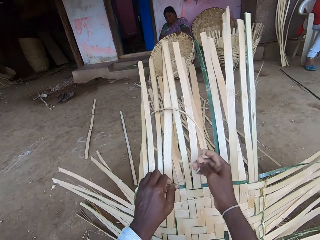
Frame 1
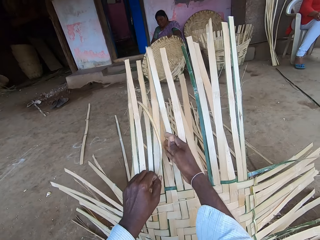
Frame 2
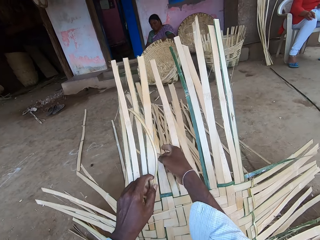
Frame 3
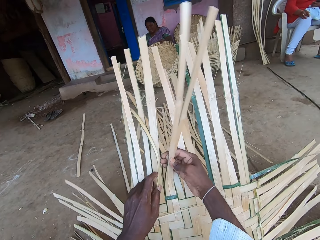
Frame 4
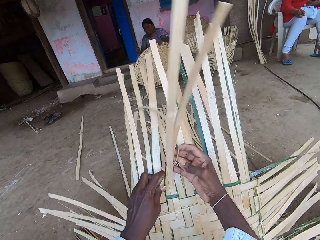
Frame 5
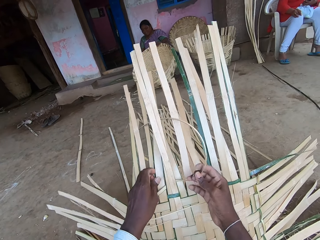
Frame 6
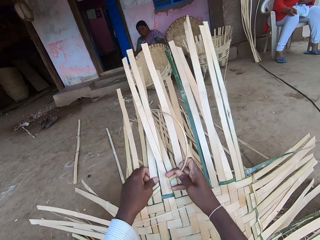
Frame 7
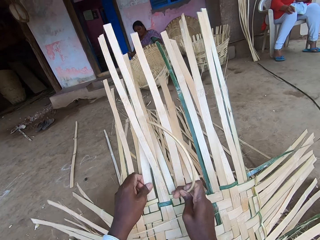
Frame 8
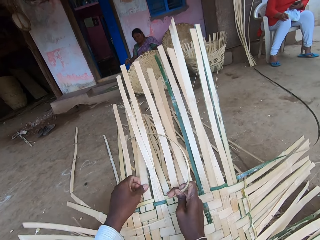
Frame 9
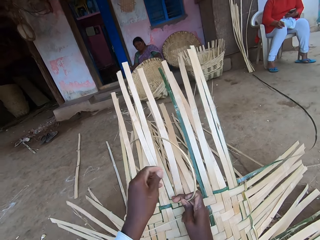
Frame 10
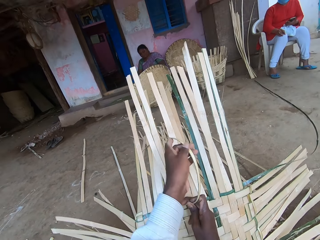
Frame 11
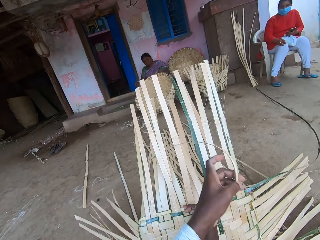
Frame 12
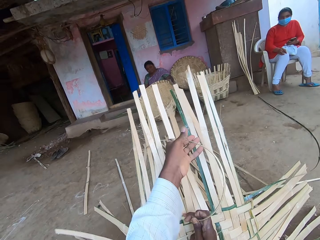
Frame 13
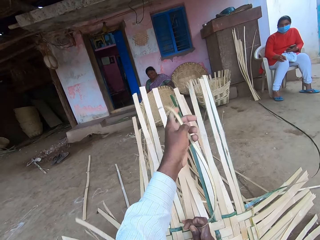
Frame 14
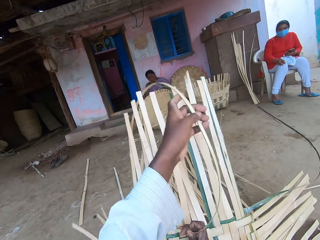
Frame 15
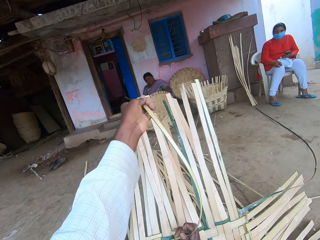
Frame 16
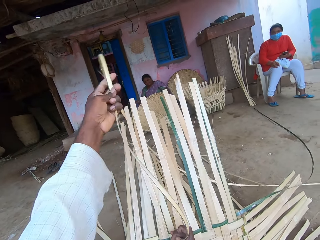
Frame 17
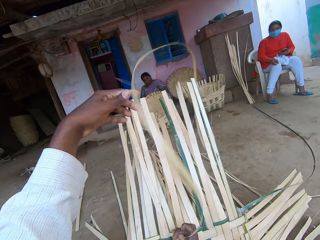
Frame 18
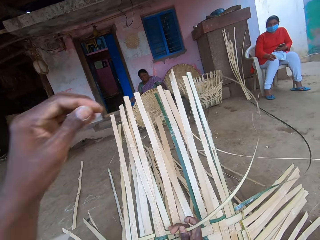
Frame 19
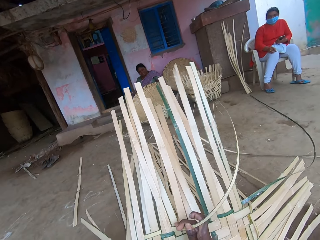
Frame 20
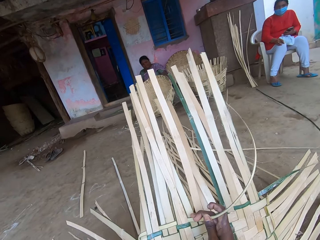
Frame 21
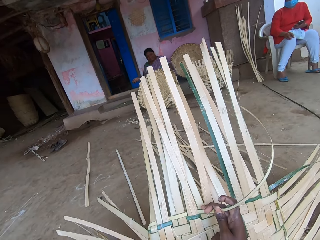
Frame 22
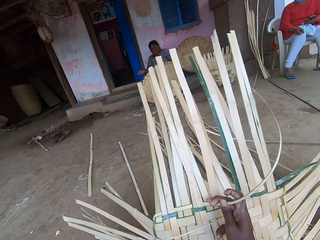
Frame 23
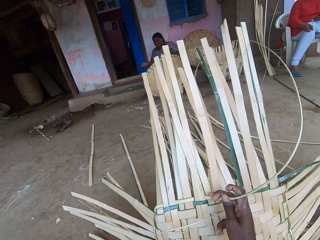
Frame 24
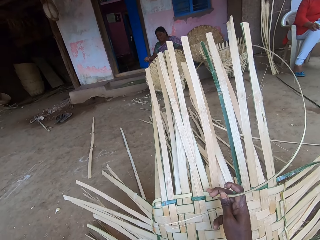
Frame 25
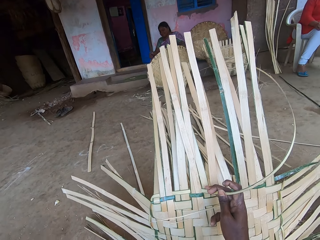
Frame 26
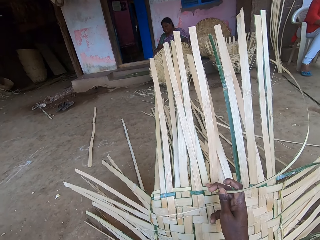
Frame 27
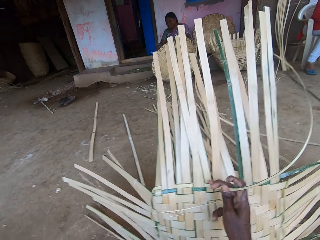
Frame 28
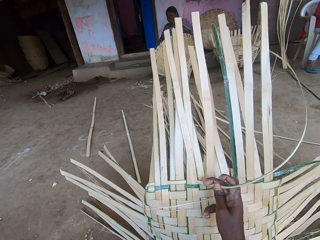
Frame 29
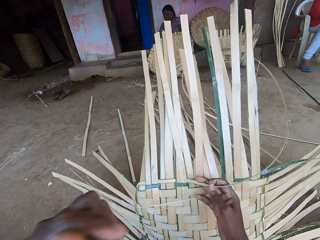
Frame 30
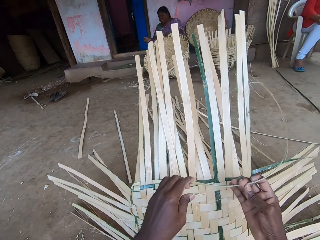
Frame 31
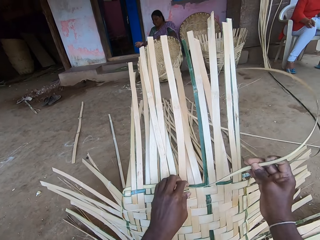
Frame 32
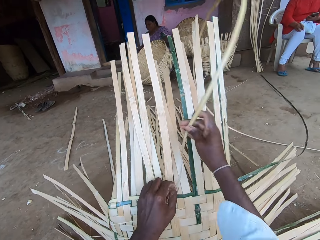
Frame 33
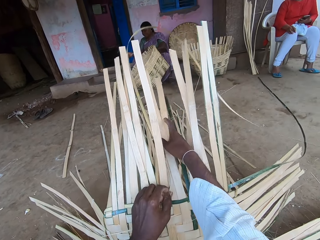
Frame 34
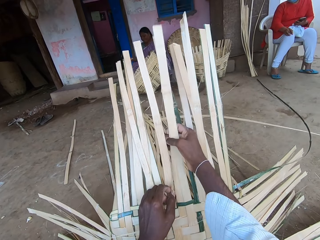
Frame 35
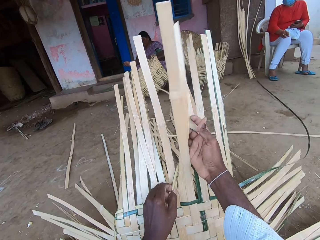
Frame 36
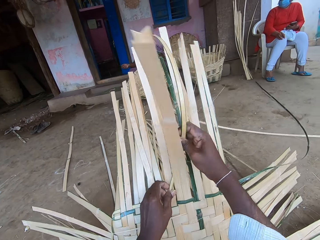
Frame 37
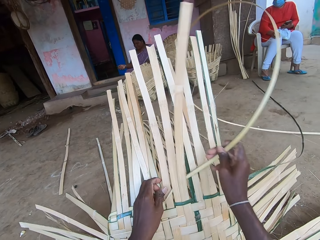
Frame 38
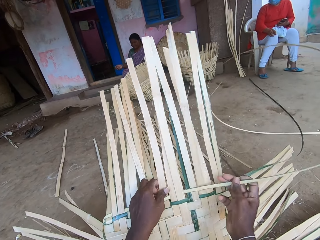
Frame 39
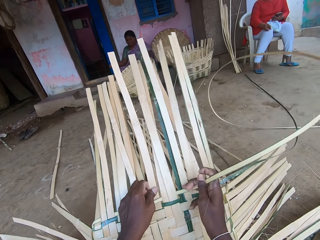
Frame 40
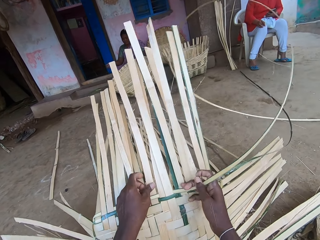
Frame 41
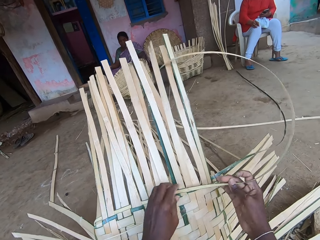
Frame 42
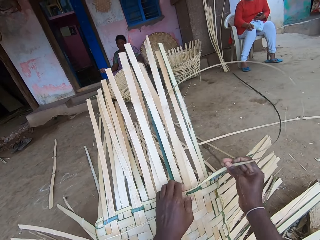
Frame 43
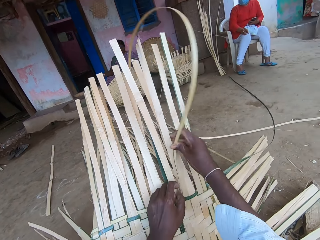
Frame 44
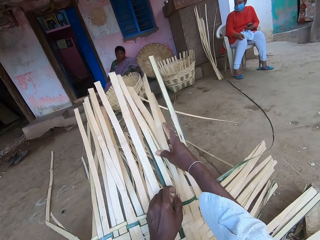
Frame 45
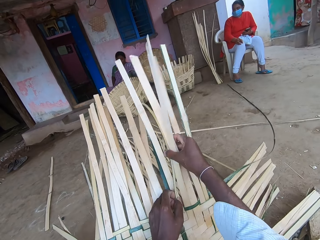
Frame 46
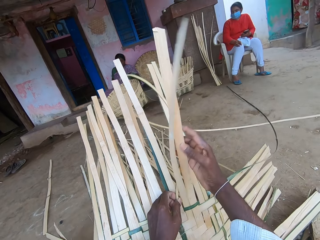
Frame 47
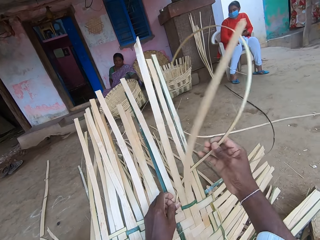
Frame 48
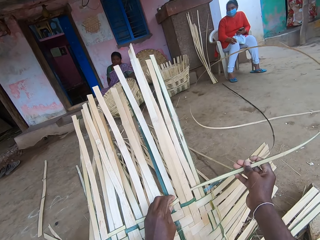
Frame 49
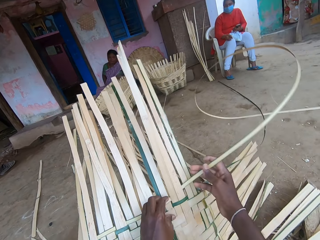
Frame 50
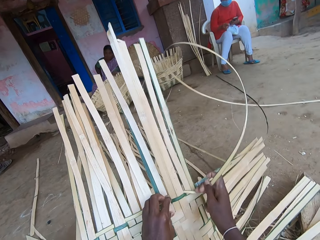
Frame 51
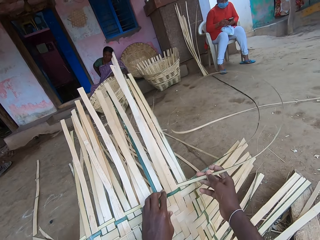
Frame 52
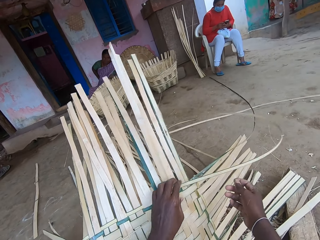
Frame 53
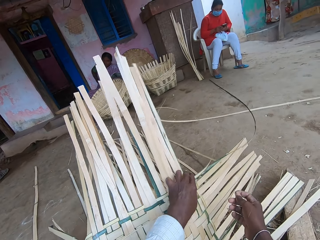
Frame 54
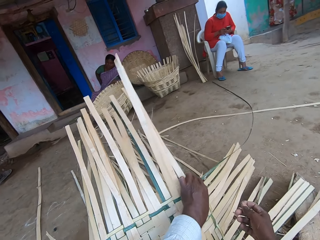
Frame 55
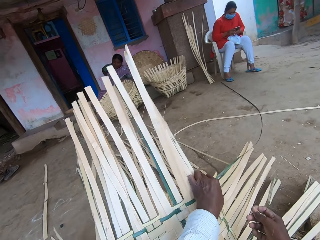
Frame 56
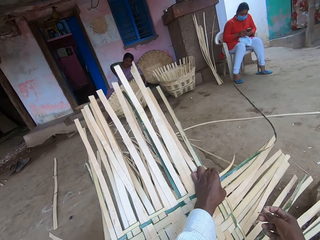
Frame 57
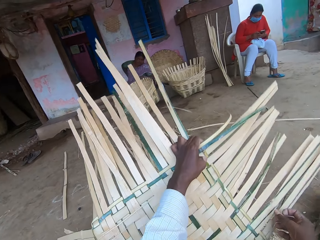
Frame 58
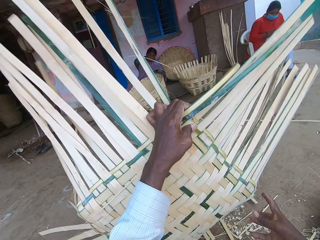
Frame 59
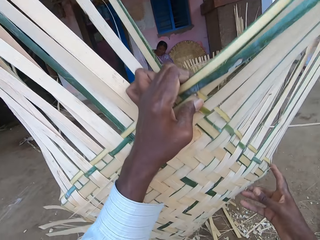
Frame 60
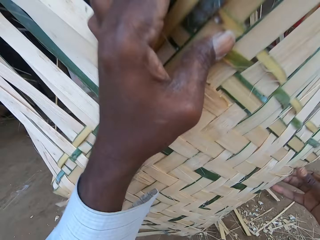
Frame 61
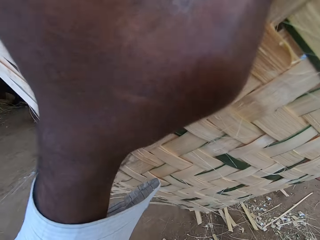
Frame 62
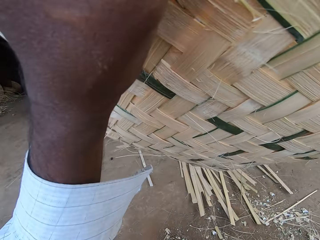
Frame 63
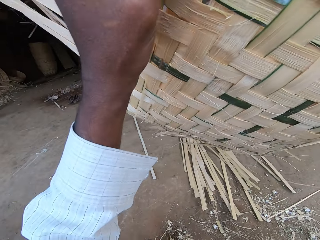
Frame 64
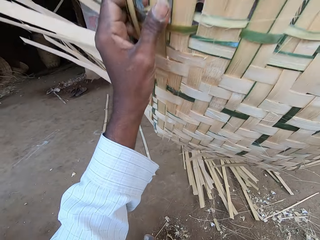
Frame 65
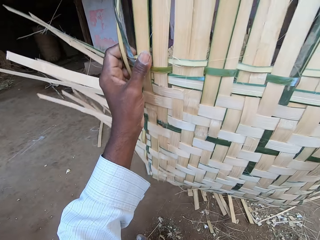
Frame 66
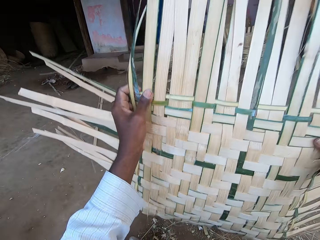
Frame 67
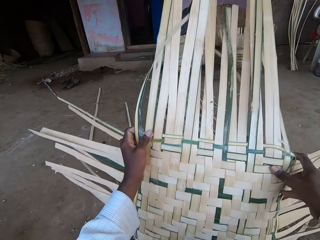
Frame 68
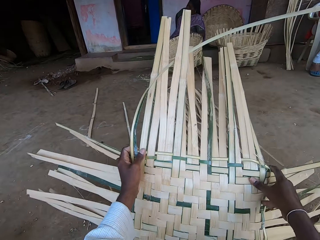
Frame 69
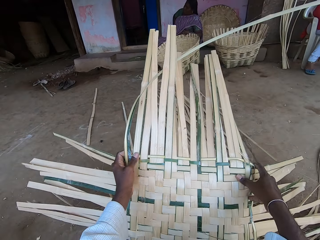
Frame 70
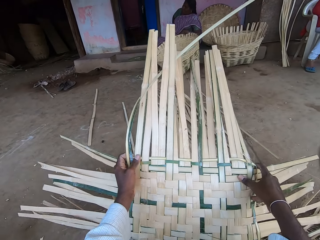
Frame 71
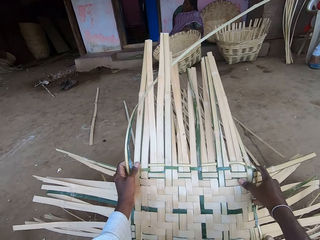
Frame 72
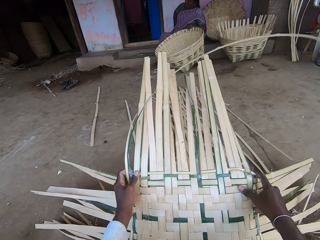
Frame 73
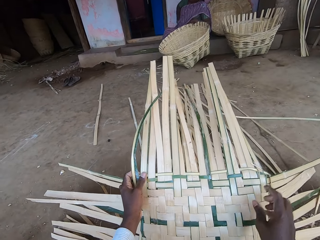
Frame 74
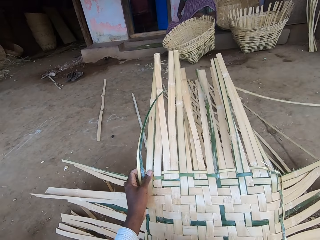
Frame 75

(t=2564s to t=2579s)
The camera wearer pulls the bamboo strips. He talks. He weaves the bamboo strips. He pulls the bamboo strips. He touches his face with his left hand. The woman moves the basket on the floor with her left hand. The camera wearer weaves the basket with the bamboo strip in his hands. He pulls the bamboo strips. He weaves the bamboo strips. The woman scratches her back with her right hand. Another woman operates the phone in her hands. The camera wearer pulls the bamboo strips. He picks up the basket from the floor with his hands. He looks at the basketry. He places the basket on the floor with his hands.

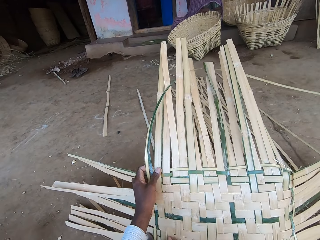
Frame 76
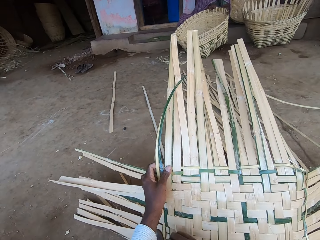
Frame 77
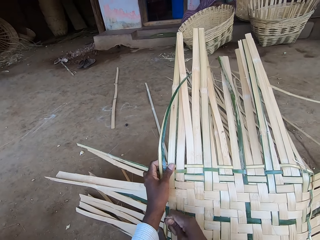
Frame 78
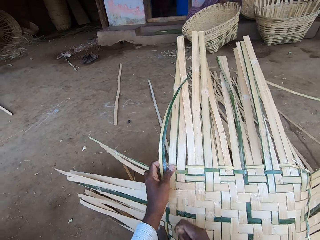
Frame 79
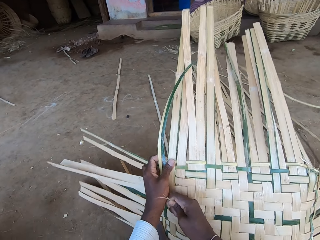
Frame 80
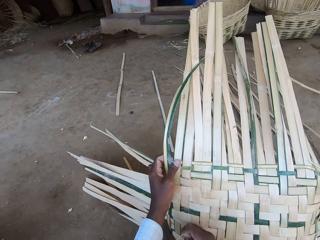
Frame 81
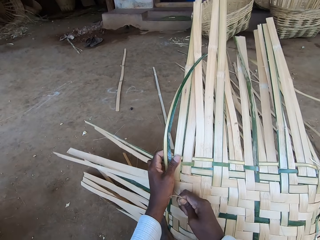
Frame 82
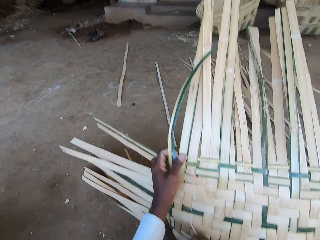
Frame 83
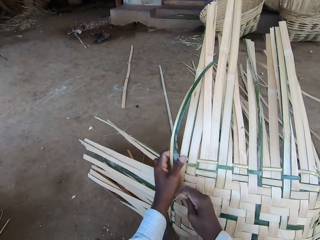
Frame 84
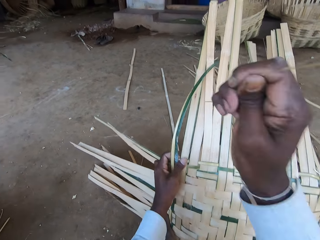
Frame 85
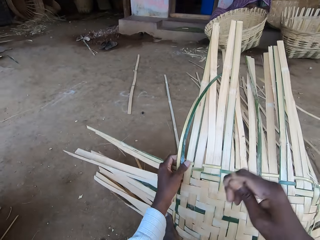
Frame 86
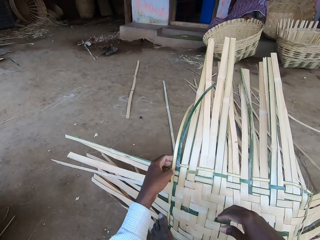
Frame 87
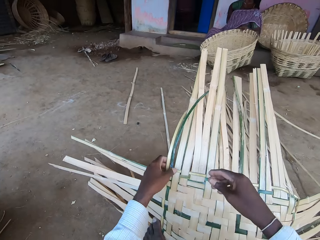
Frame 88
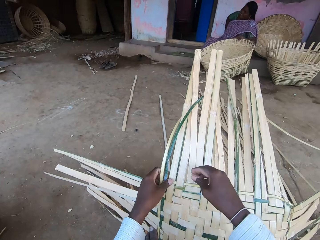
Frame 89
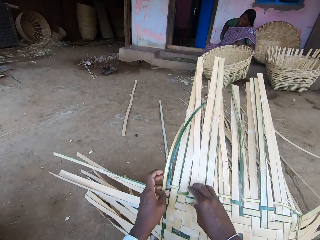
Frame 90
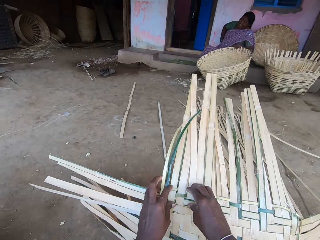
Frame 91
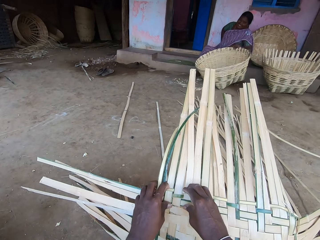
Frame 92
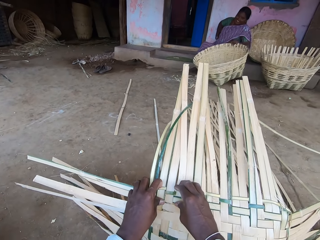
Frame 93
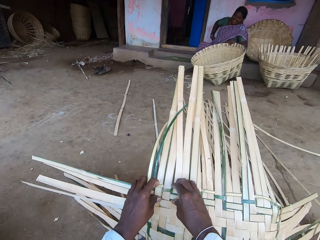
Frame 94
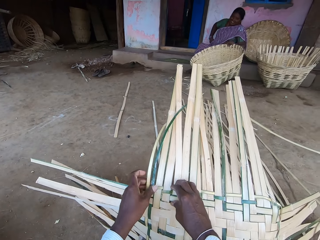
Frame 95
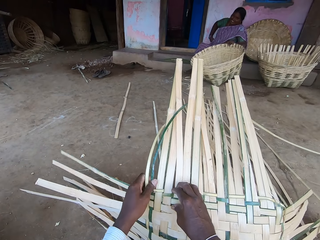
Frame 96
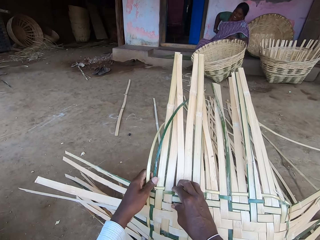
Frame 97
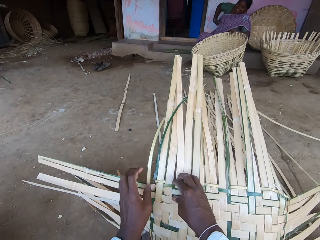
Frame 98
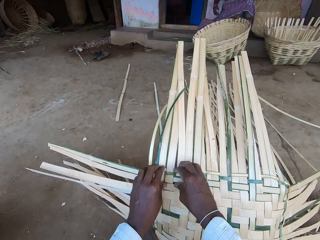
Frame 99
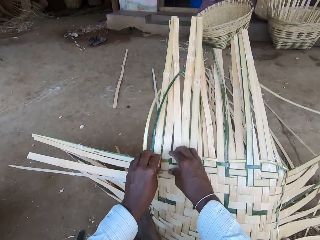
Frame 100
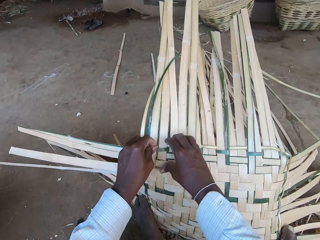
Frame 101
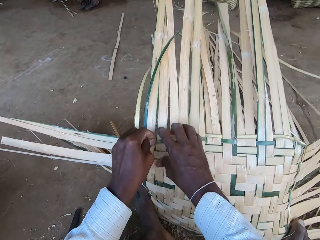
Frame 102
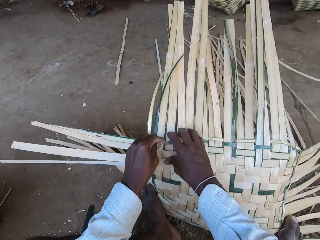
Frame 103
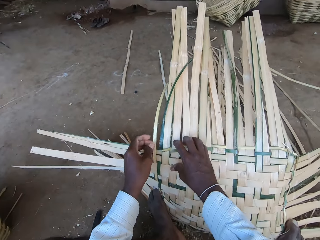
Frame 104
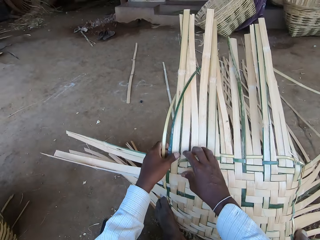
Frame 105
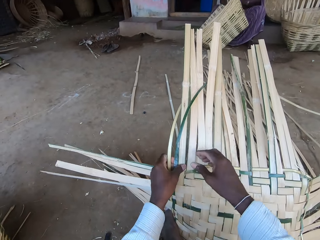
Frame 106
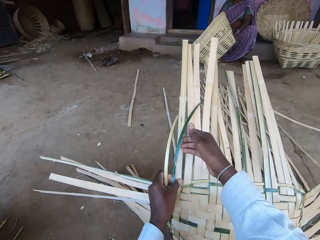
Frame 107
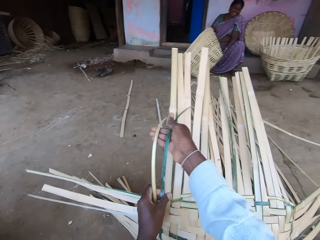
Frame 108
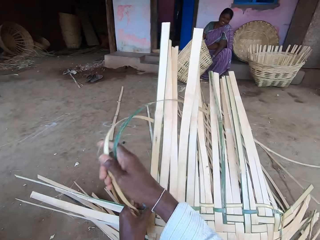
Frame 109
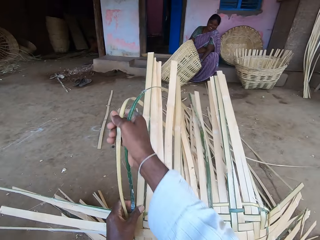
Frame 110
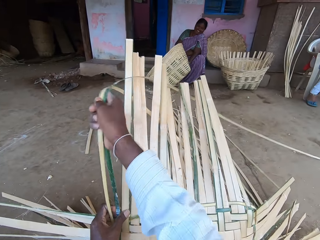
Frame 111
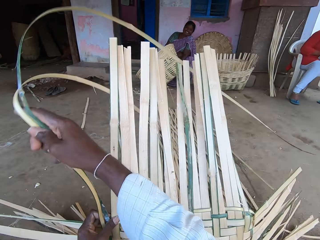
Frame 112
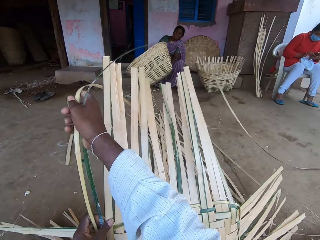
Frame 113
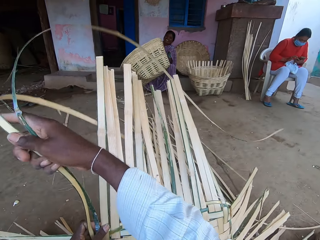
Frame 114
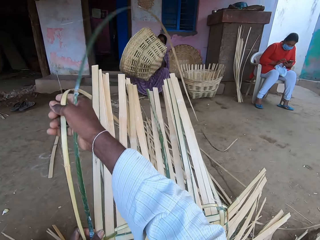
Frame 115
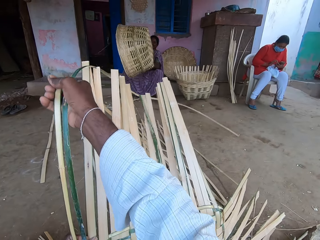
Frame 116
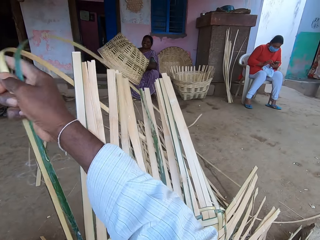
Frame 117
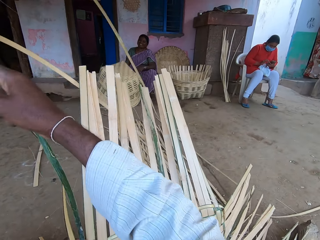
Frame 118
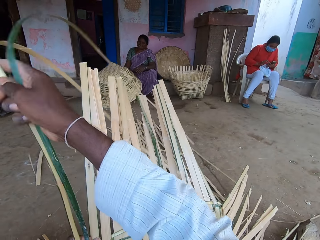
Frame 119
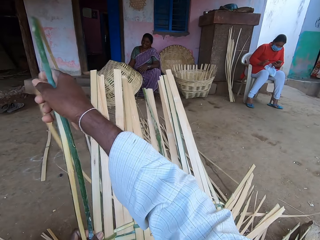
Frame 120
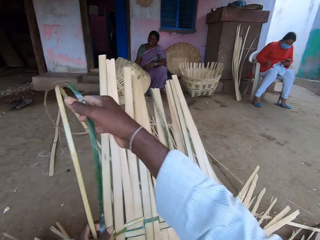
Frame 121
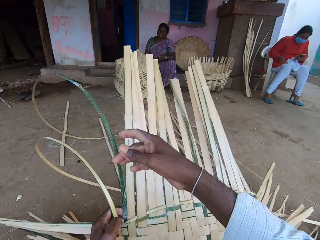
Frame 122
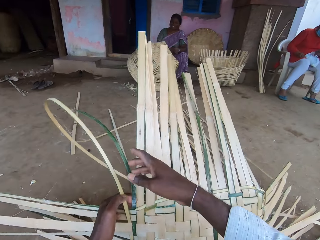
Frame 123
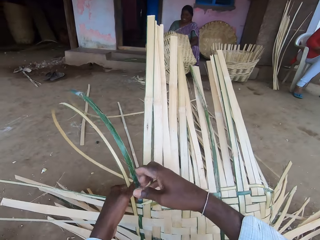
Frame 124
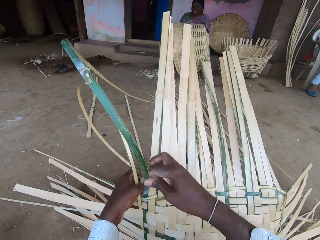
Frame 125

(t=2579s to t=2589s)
The camera wearer pulls at a bamboo strip of a basket with his right hand. He adjusts the basket's bamboo strips with his hands. The woman moves the basket on the floor with her hands. The camera wearer pulls at the bamboo strips with his right hand. The woman picks up the basket from the floor with her hands, places the basket on the floor with her right hand, and adjusts the basket on the floor with her left hand. The camera wearer weaves the basket with the bamboo strip in his hands.
